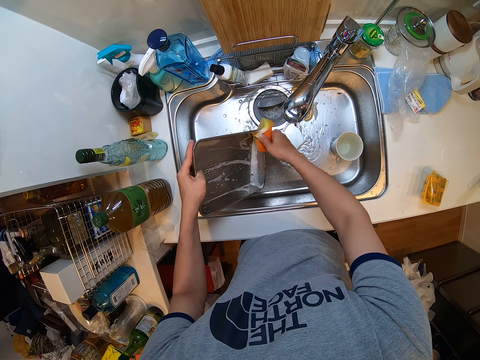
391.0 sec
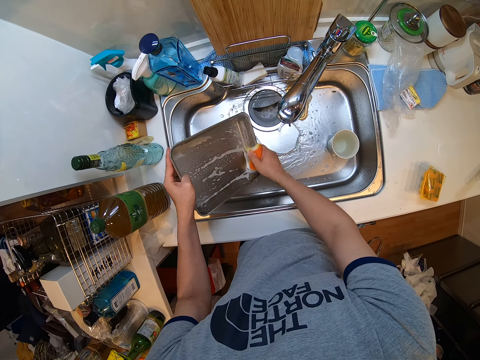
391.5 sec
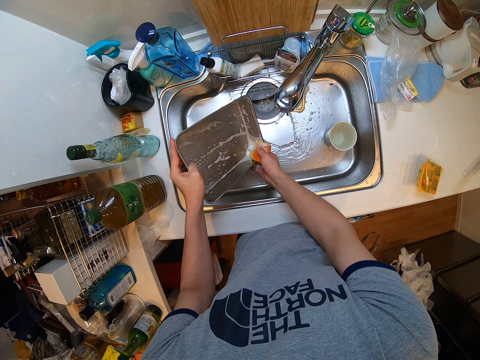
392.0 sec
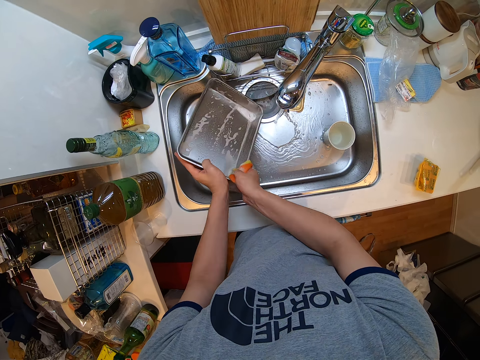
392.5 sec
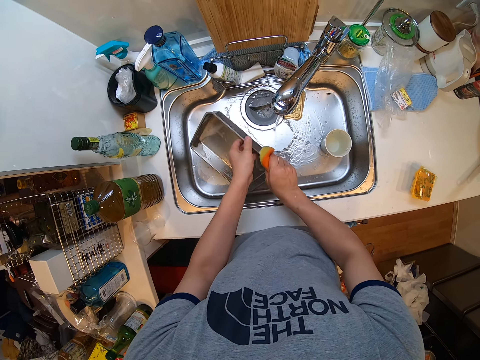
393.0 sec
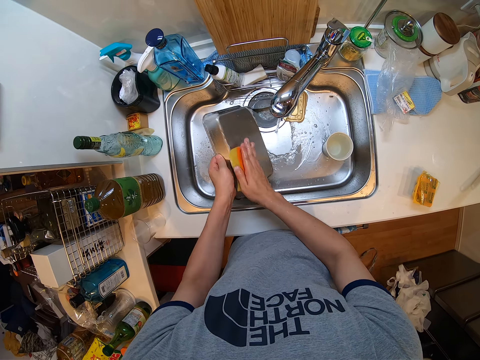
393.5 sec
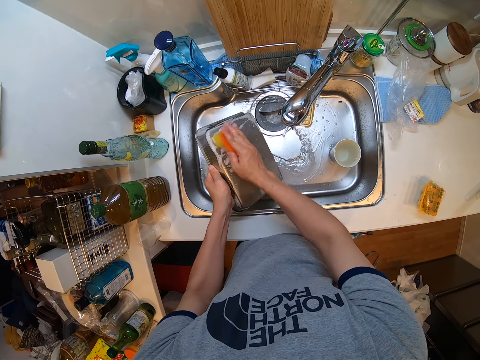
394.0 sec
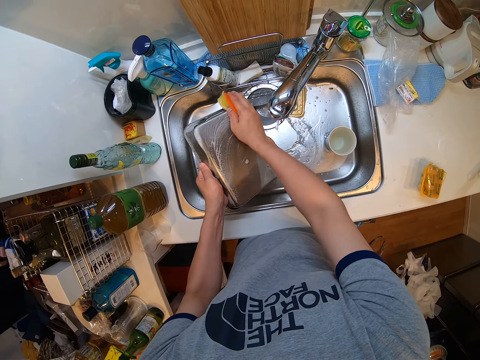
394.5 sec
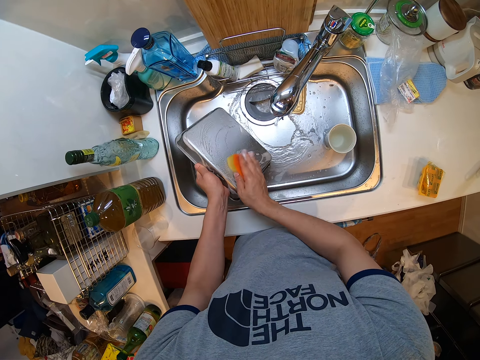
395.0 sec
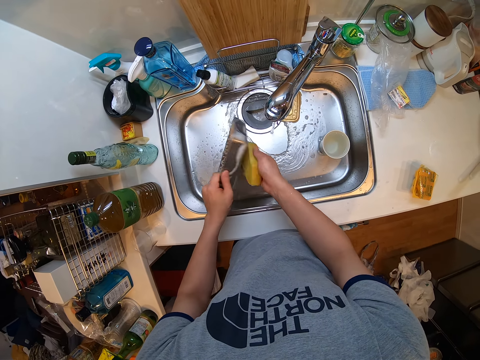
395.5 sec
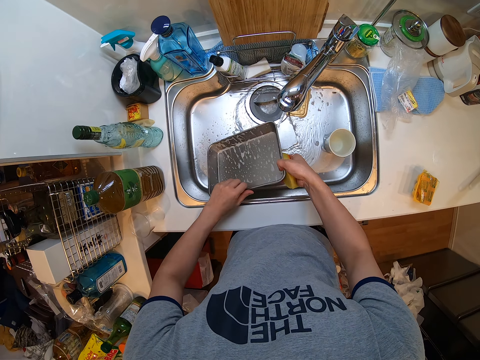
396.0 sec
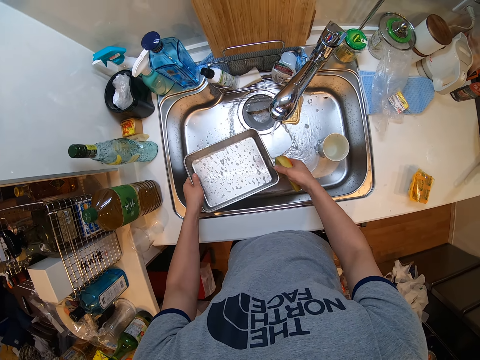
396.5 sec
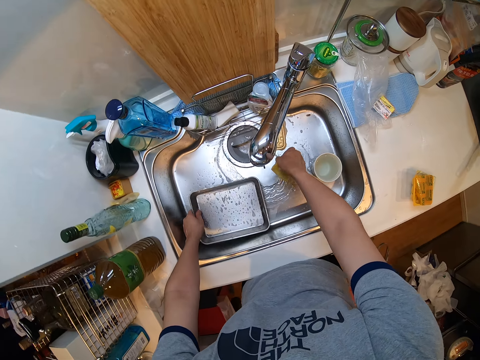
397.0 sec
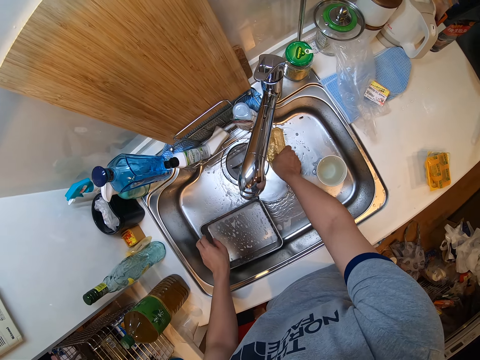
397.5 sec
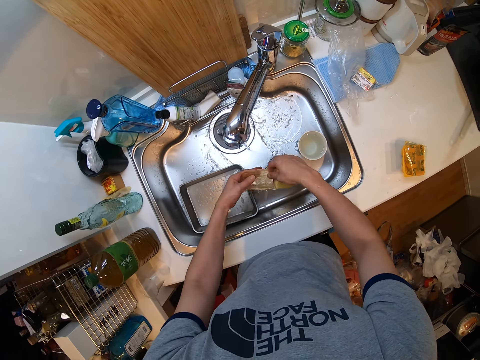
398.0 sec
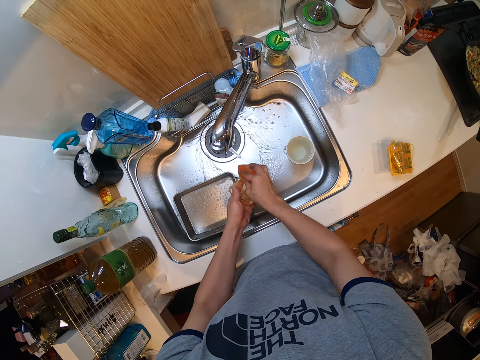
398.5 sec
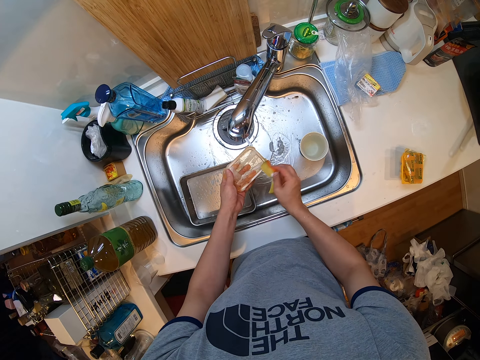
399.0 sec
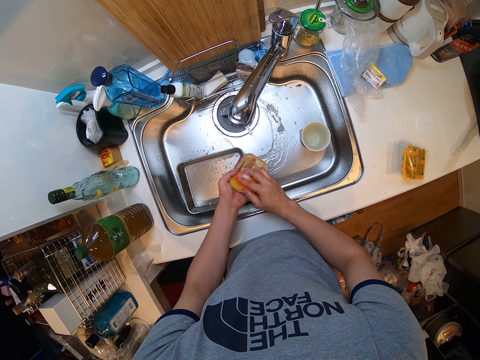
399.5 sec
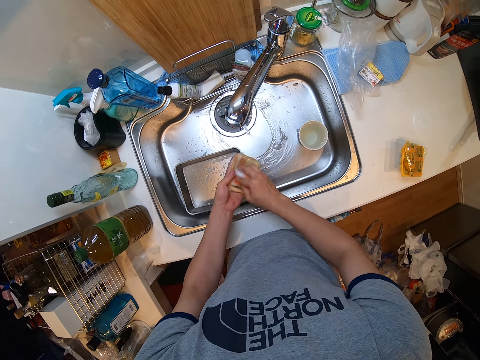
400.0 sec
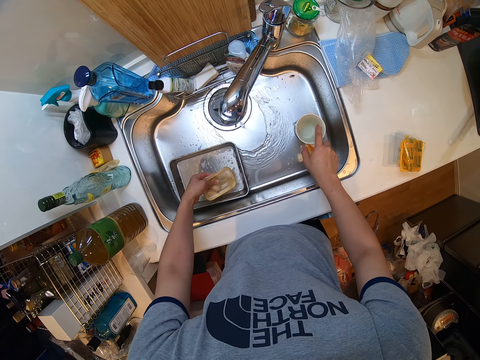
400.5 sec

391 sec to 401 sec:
The camera wearer drops the plate in the sink. They pick up a plastic cover in the sink and wash the plastic cover with the sponge.

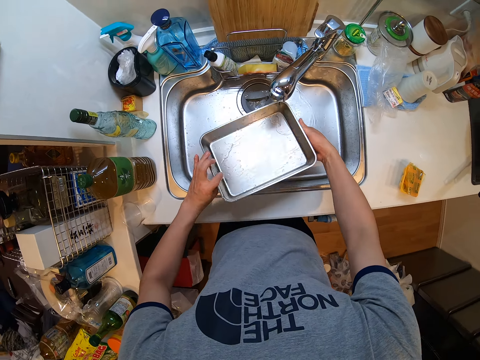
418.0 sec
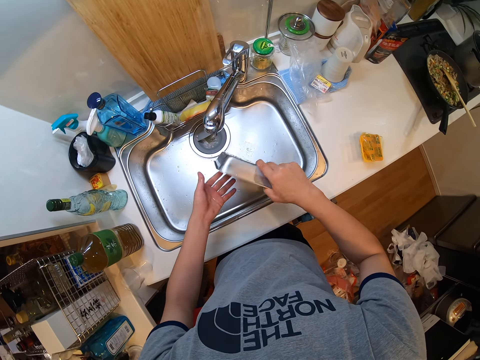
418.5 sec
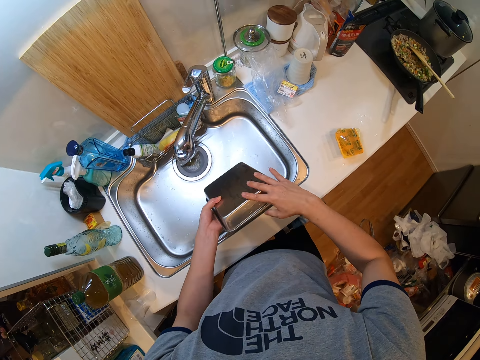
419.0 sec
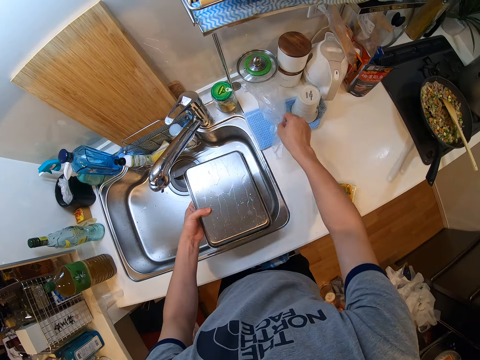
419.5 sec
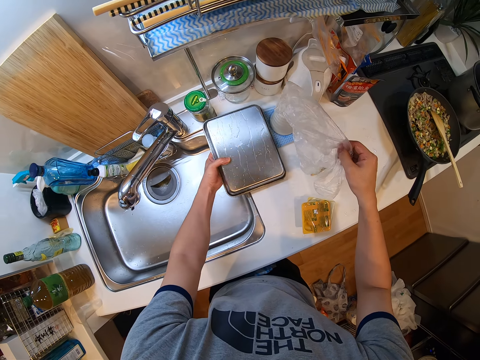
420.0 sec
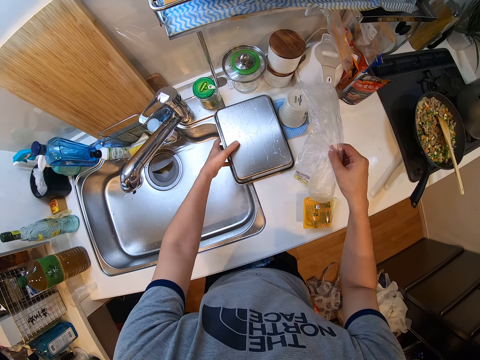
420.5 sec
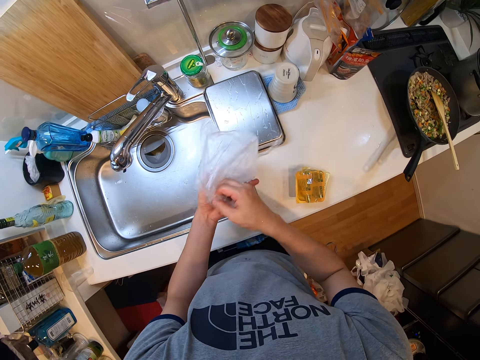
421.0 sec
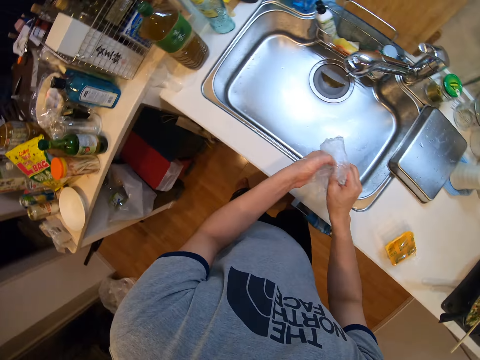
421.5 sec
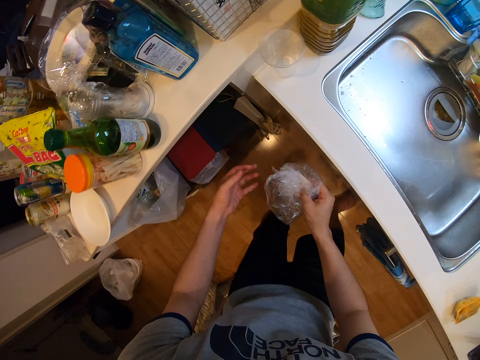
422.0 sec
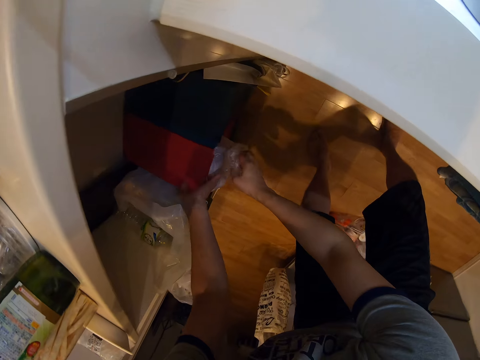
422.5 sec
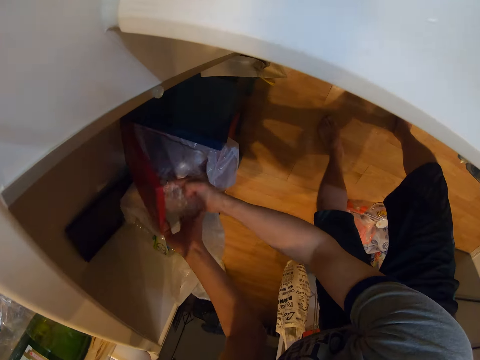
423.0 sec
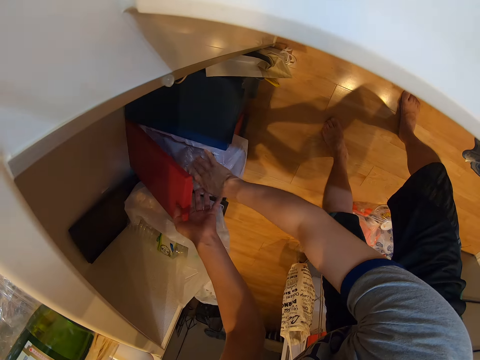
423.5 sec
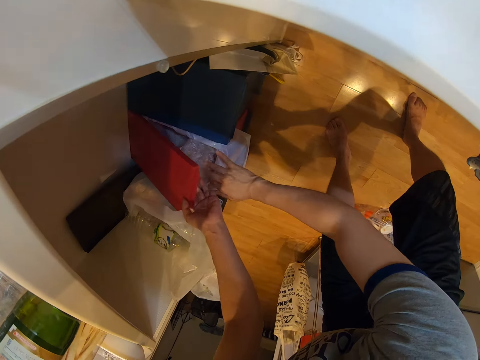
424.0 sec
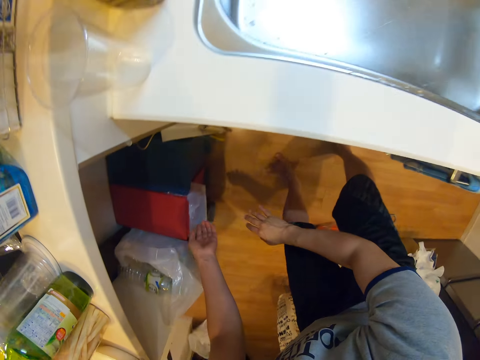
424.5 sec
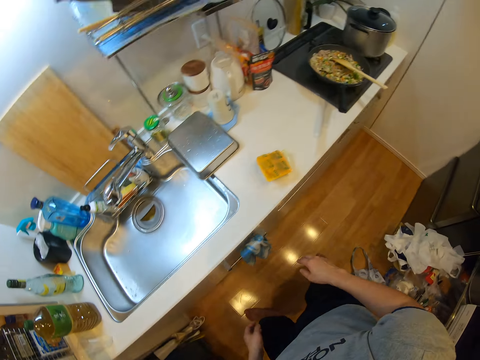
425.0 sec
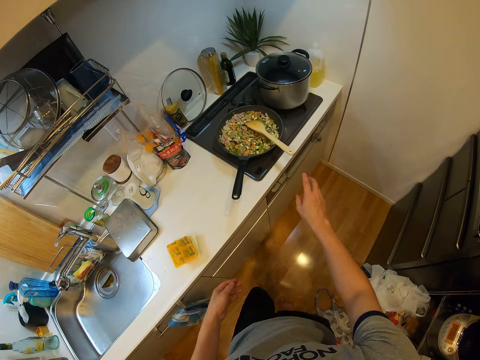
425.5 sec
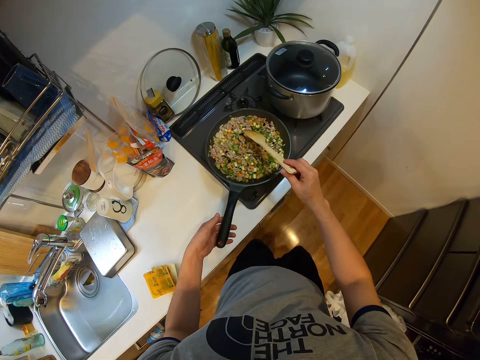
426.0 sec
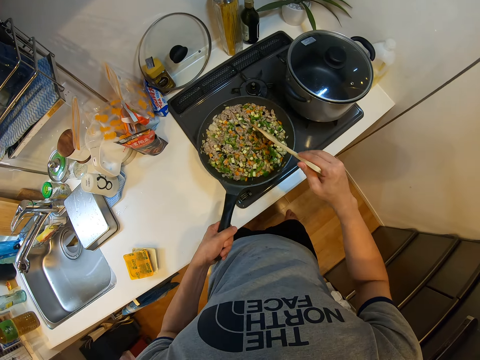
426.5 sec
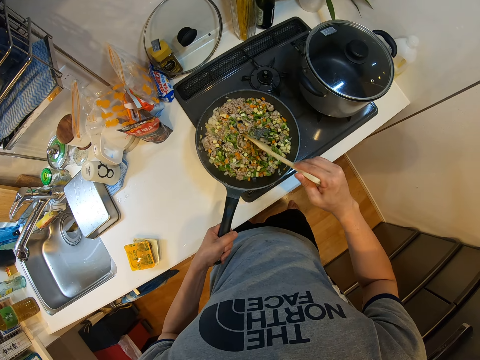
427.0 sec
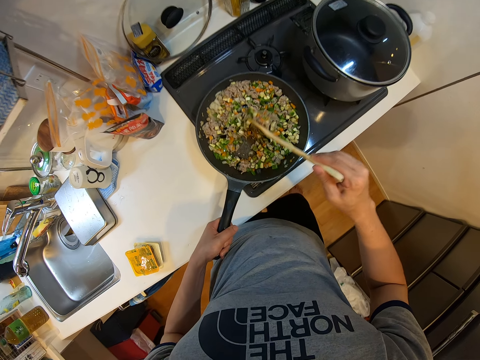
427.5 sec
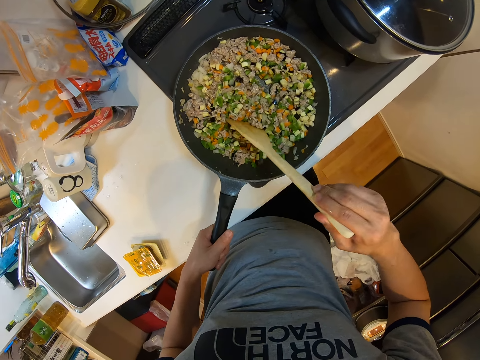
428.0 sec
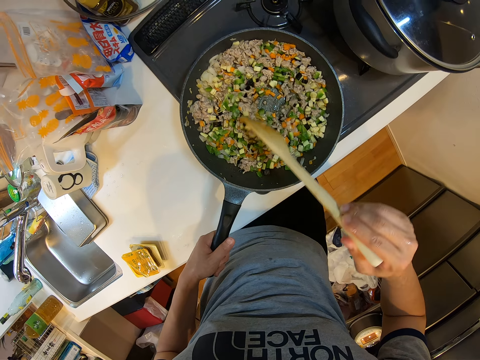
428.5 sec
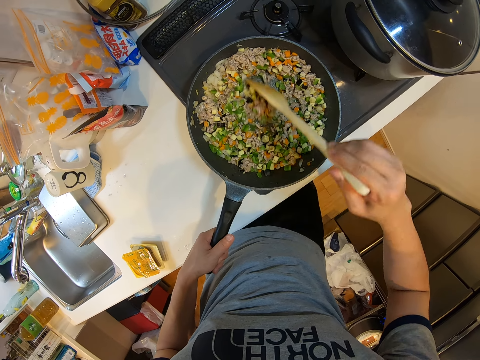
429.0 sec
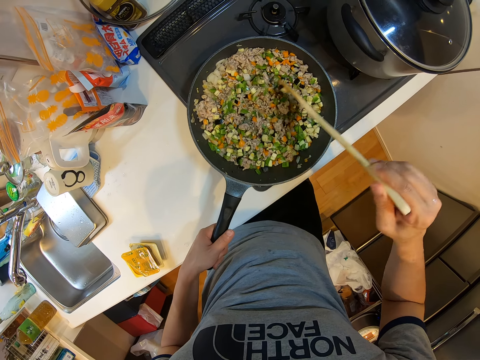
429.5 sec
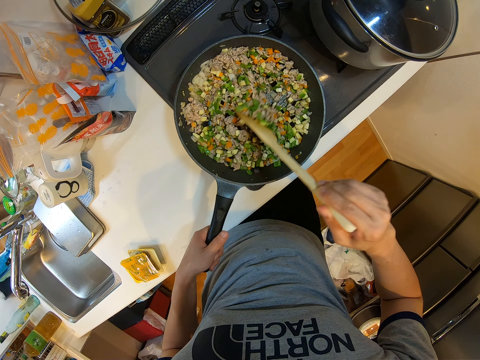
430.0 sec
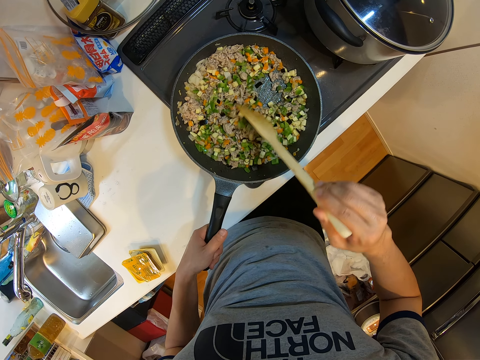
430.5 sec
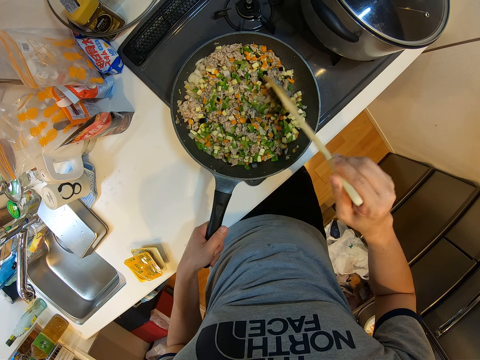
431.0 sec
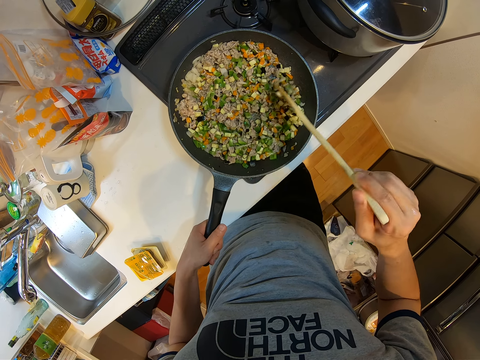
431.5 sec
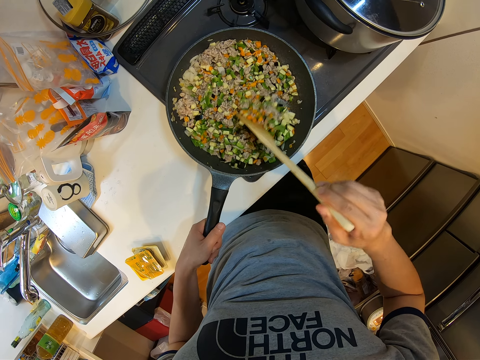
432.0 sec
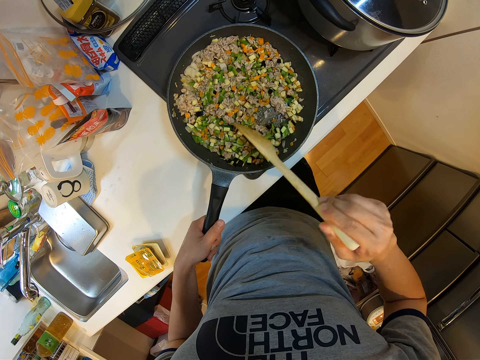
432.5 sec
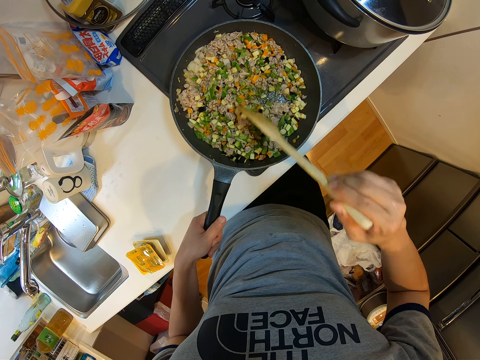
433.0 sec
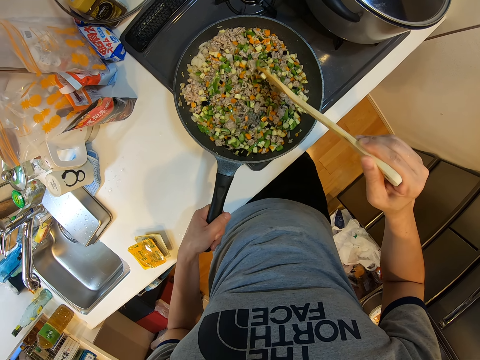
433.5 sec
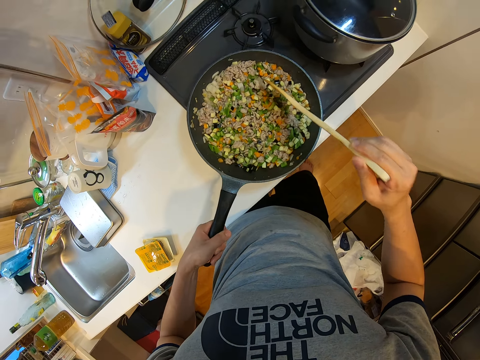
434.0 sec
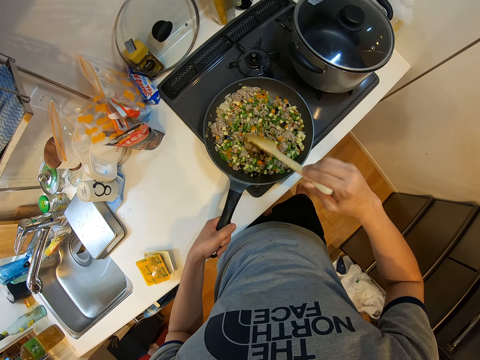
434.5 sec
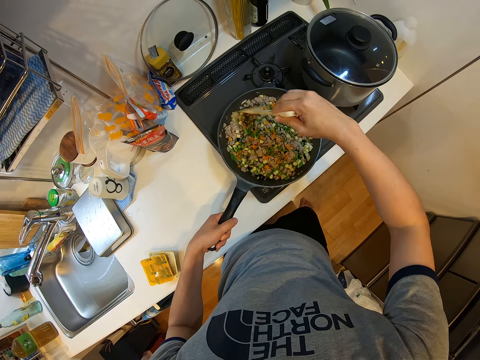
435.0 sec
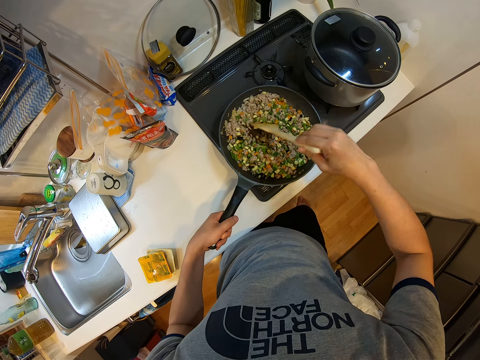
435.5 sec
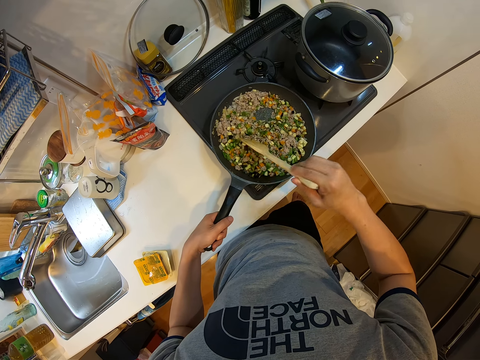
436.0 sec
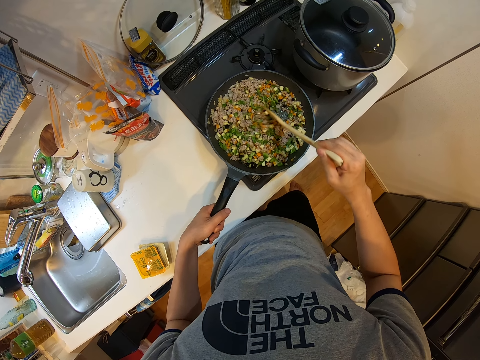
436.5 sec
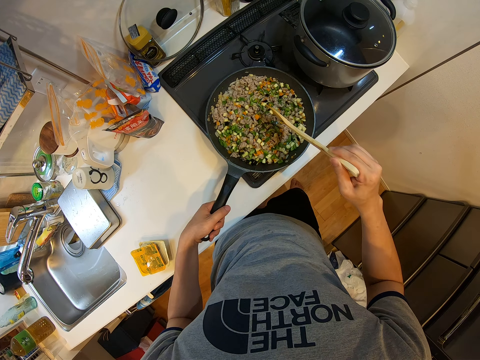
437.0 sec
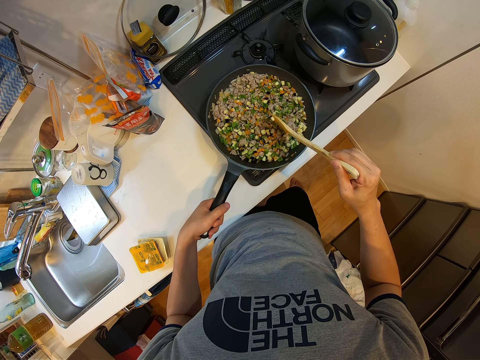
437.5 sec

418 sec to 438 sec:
The camera wearer turns off the tap. He adjusts the tap in his hands. He places the plate on the side of the kitchen table. He lifts a white nylon on the side of the kitchen table. He adjusts the nylon in his hands. He holds the polythene bag in his hand. He folds the polythene bag. He opens a dustbin or trash box under the kitchen table. He puts the polythene bag in the trash box. He closes the trash box. He holds the frying pan with his left hand. He holds the wooden ladle with his right hand. He shakes the frying pan. He continues mixing the food sauce with the wooden ladle. He continues mixing the food sauce with the wooden ladle. He shakes the frying pan with his left hand.
